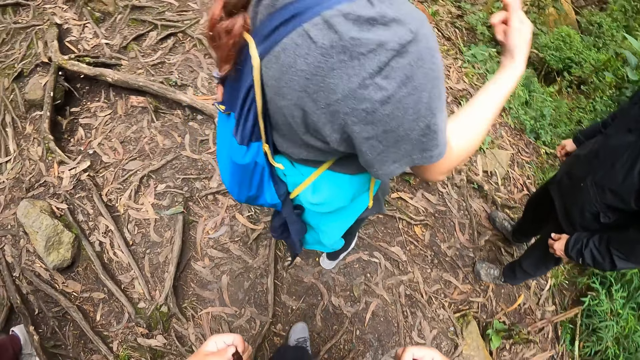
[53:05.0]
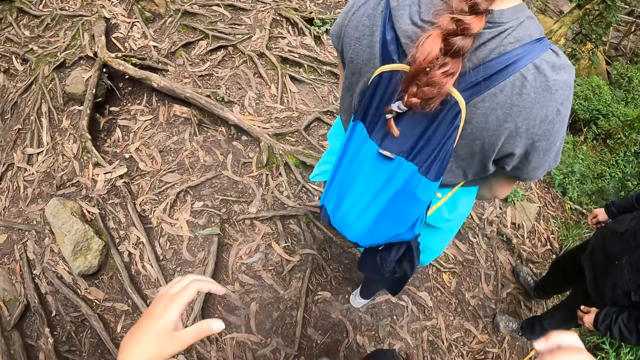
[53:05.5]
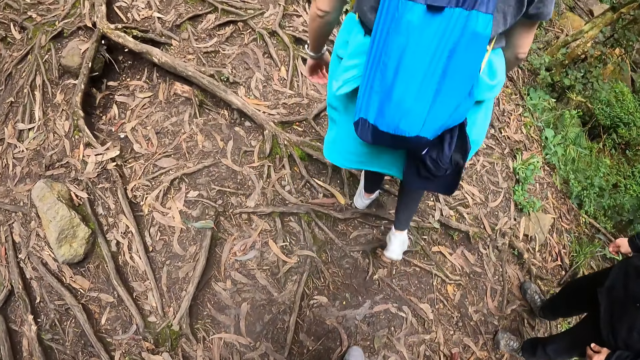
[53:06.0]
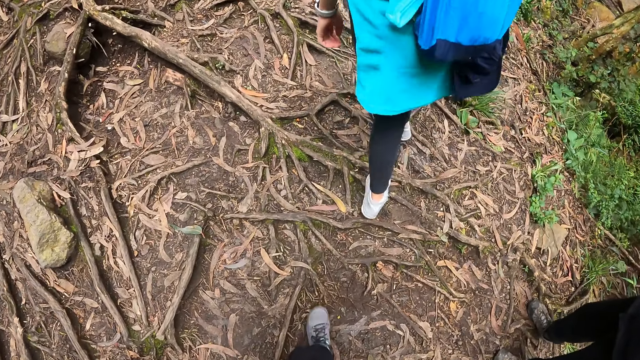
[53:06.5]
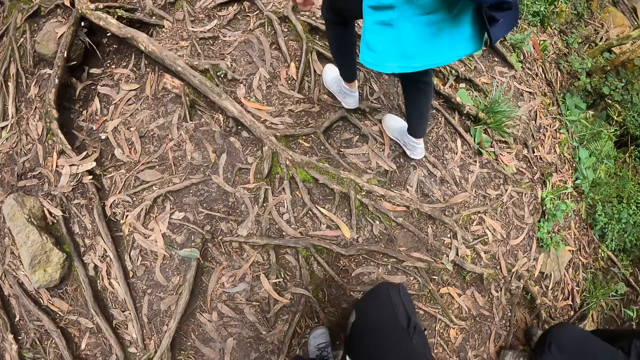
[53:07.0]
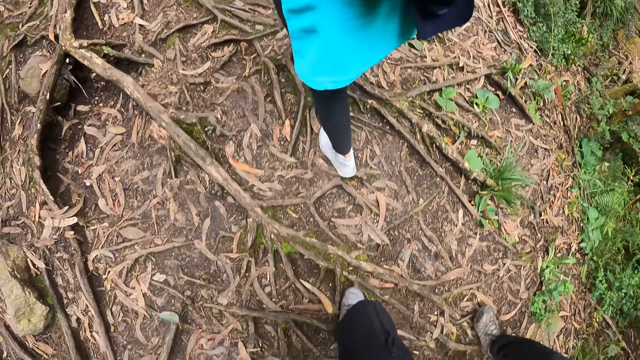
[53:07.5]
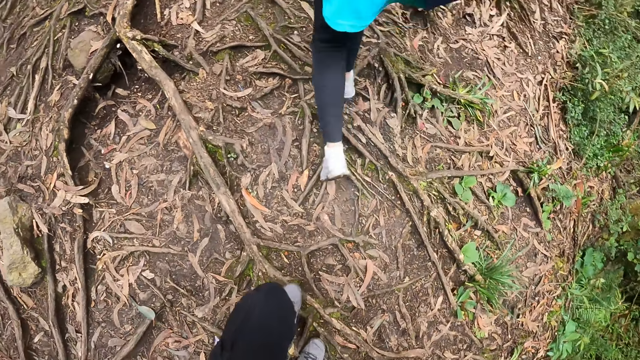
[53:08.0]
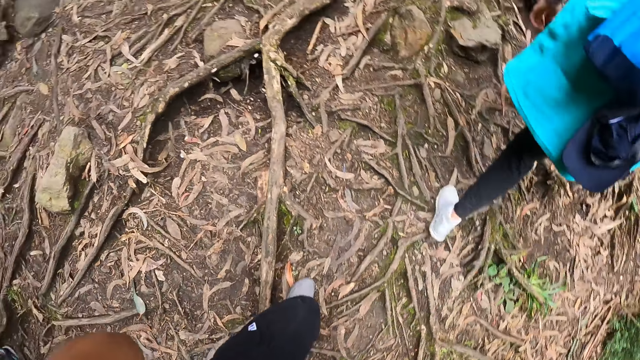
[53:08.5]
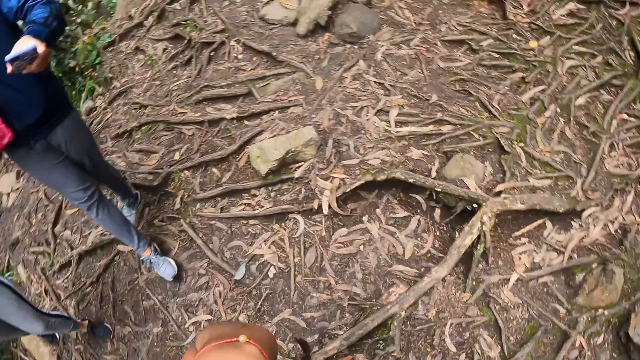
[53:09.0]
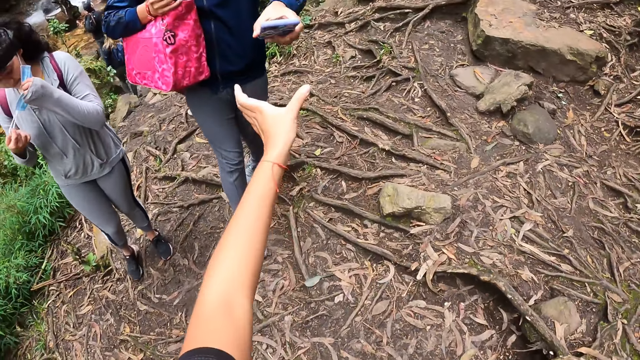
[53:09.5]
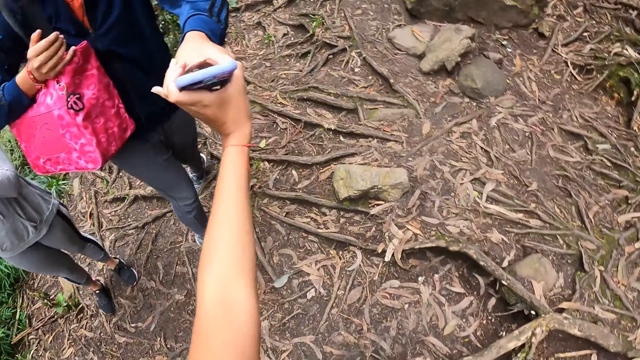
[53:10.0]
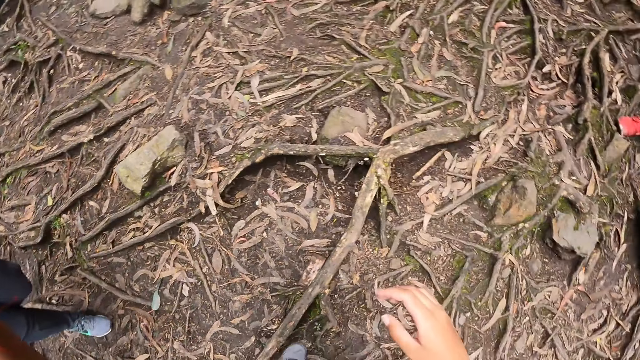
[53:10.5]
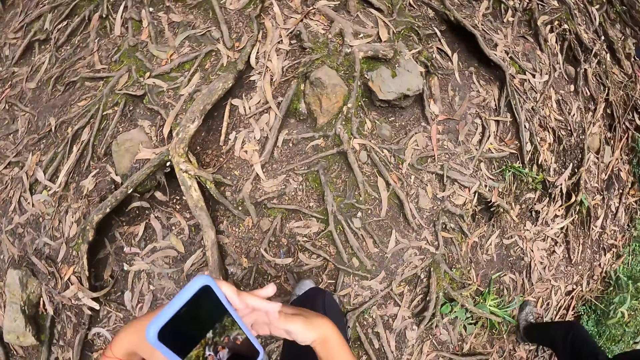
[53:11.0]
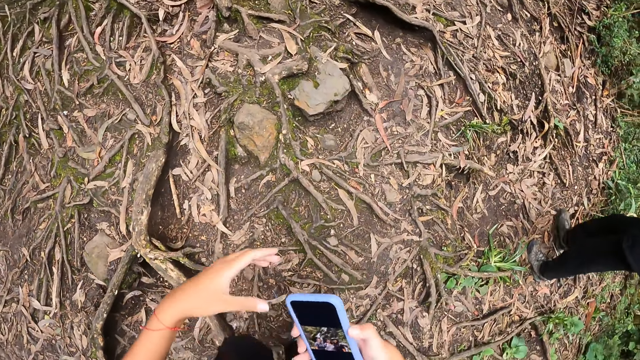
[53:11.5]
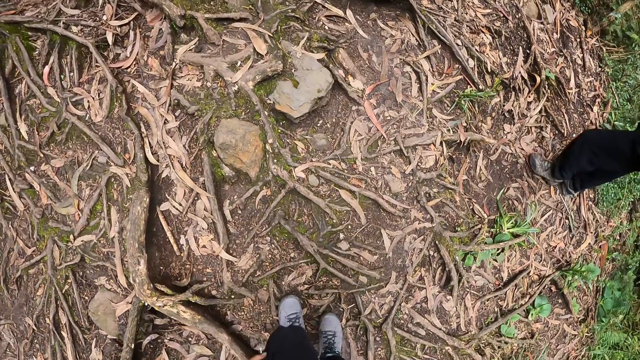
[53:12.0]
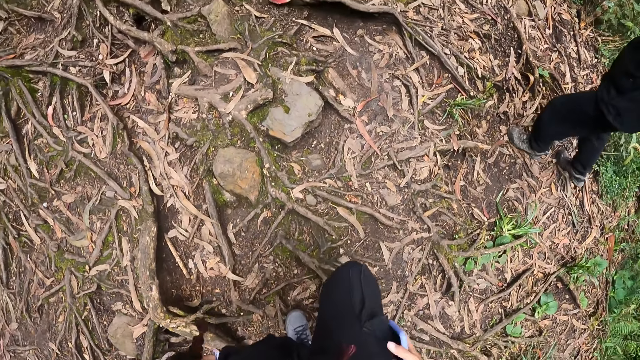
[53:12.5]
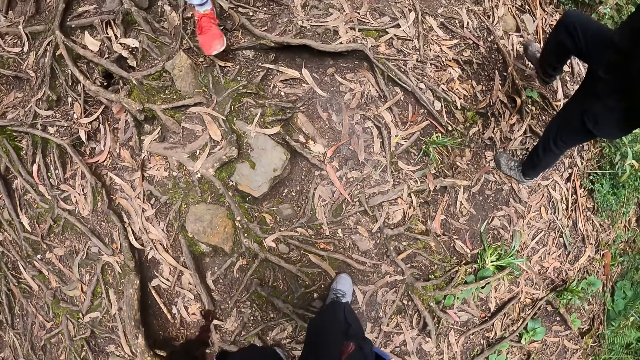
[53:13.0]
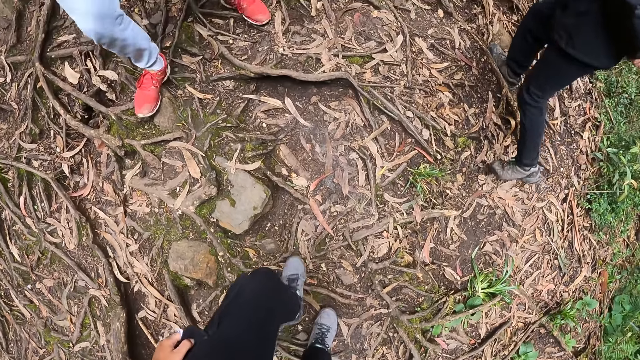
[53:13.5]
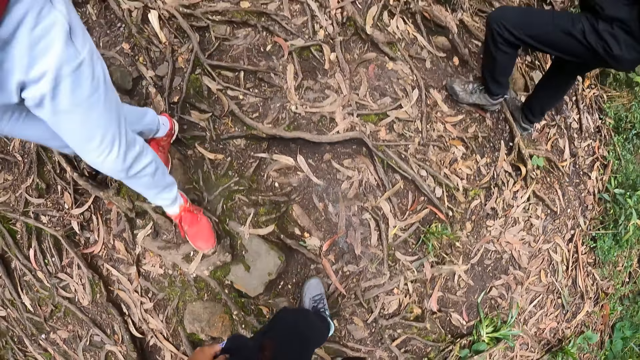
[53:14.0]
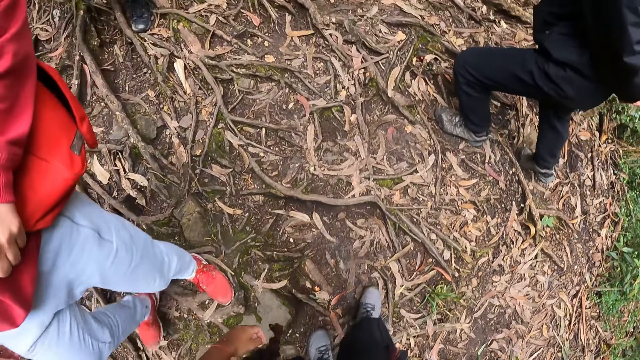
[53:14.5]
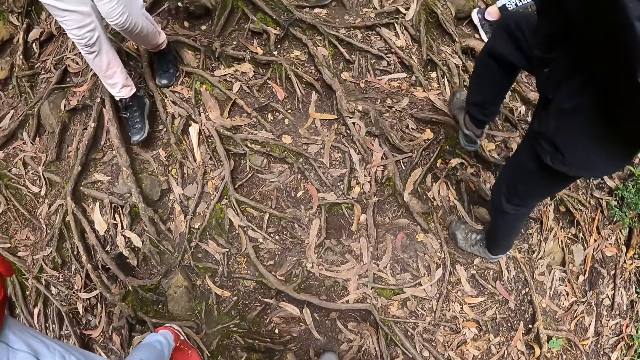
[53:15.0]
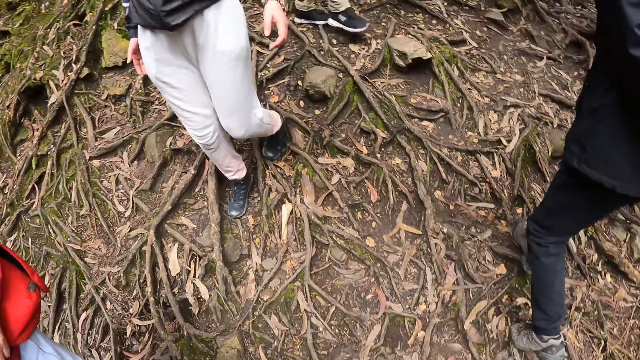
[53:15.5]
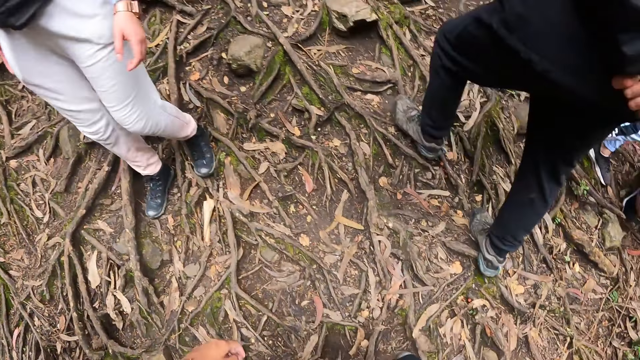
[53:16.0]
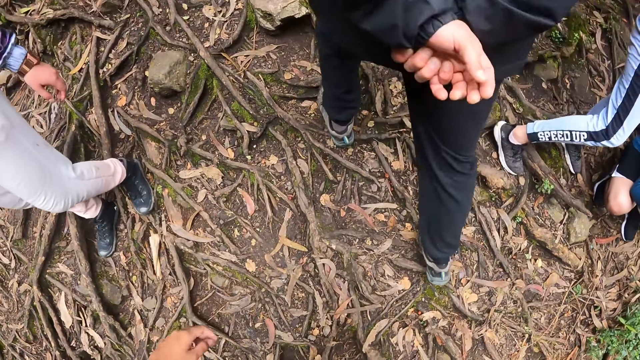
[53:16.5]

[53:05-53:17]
The camera wearer collects the phone from the man with her left hand. She holds the phone with her right hand.

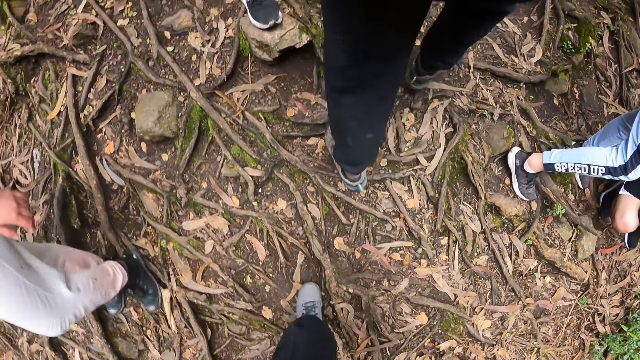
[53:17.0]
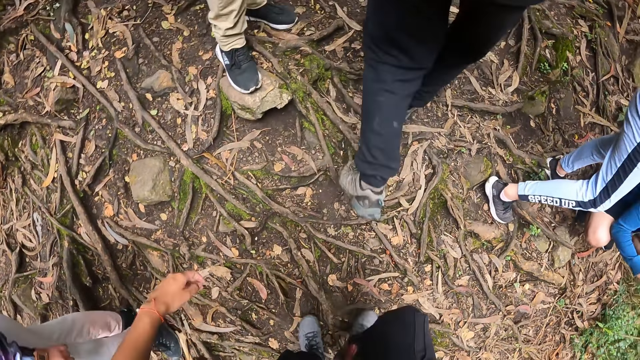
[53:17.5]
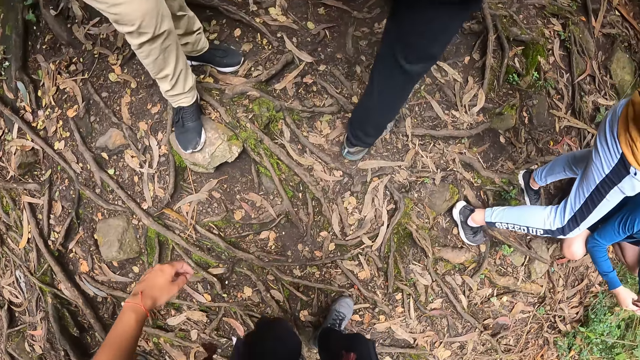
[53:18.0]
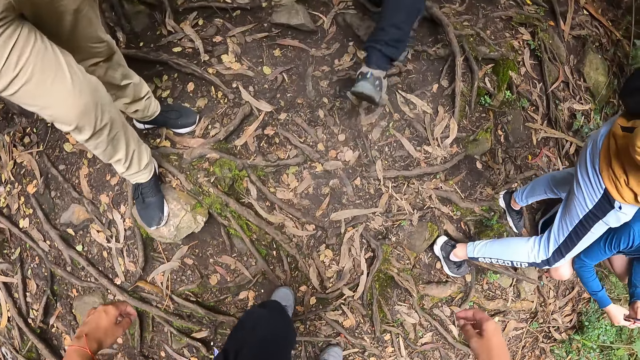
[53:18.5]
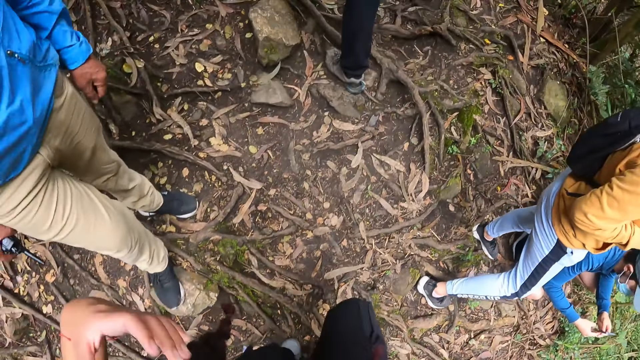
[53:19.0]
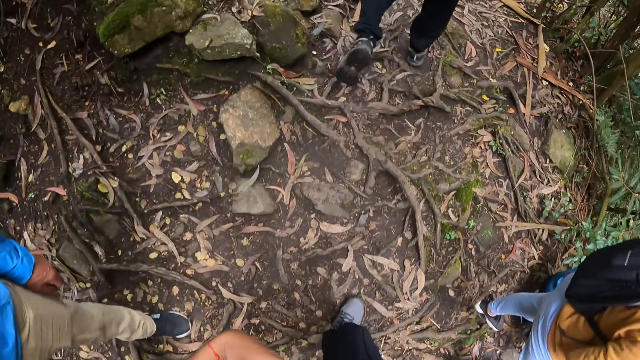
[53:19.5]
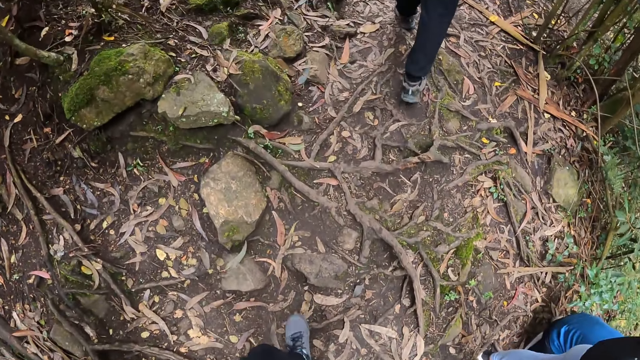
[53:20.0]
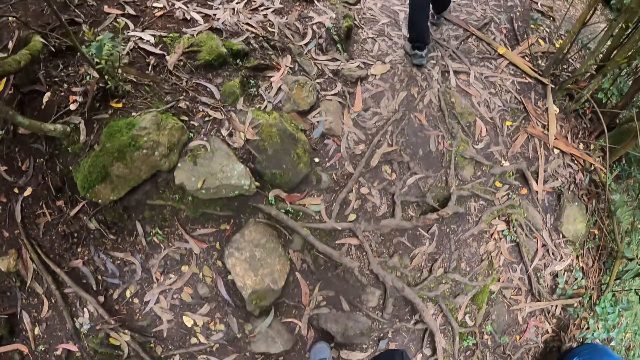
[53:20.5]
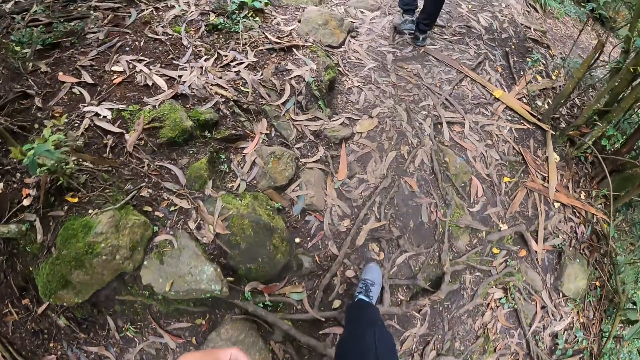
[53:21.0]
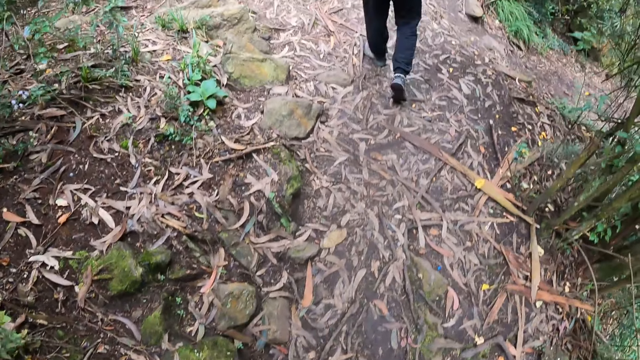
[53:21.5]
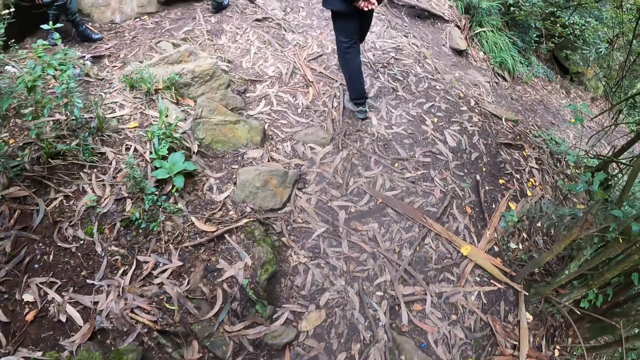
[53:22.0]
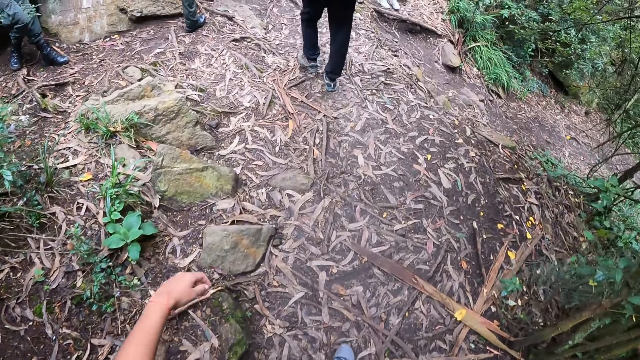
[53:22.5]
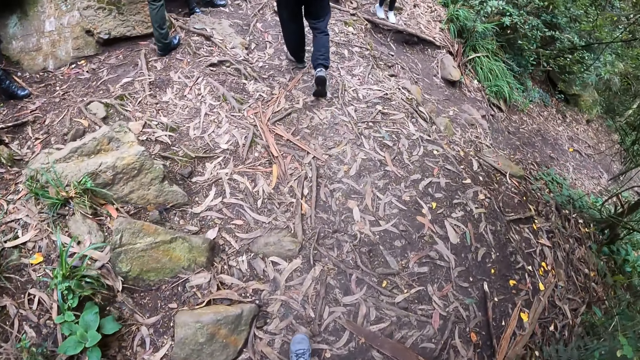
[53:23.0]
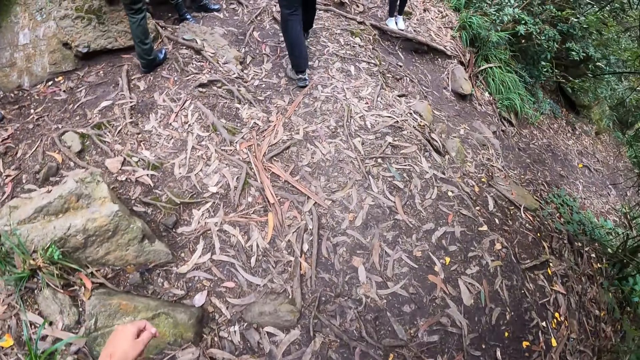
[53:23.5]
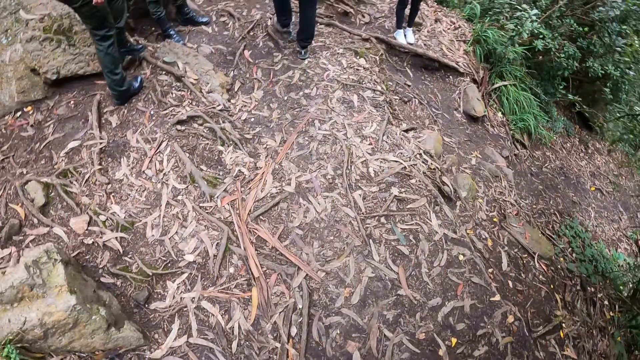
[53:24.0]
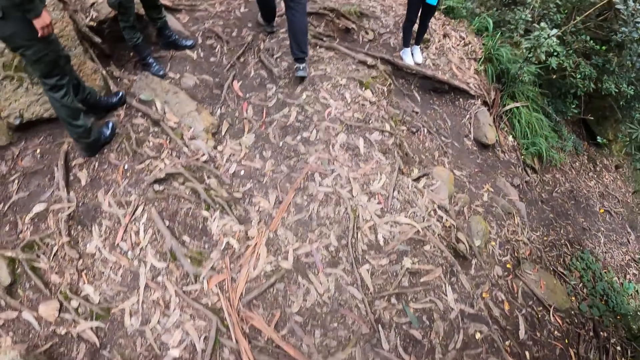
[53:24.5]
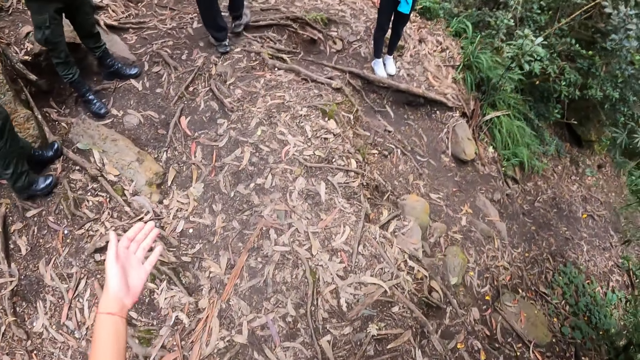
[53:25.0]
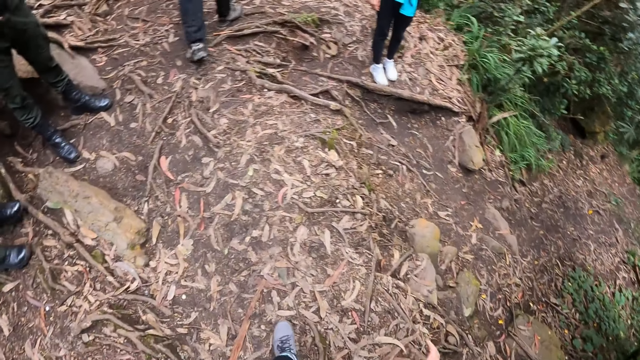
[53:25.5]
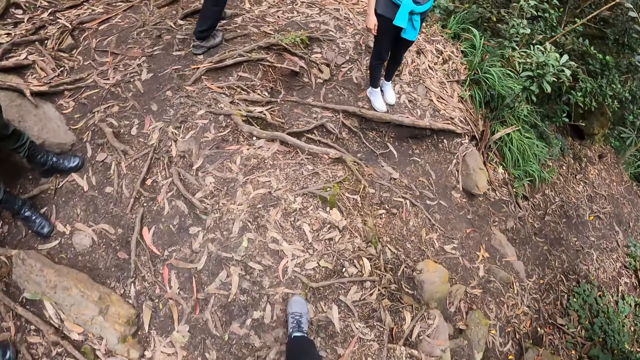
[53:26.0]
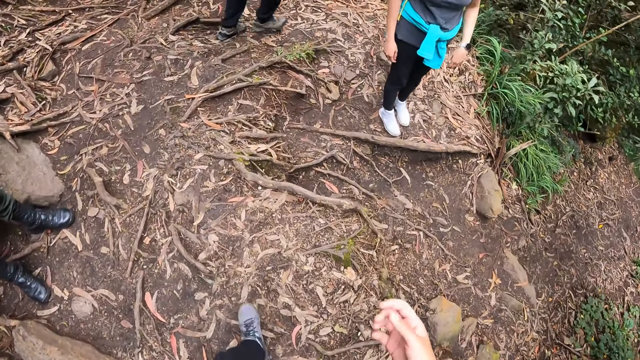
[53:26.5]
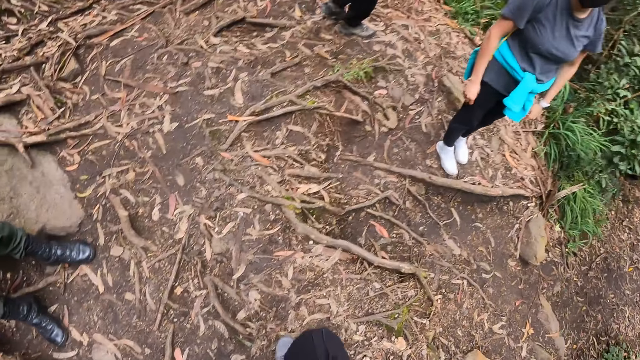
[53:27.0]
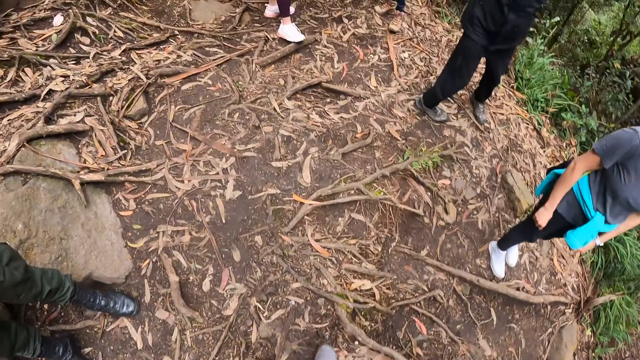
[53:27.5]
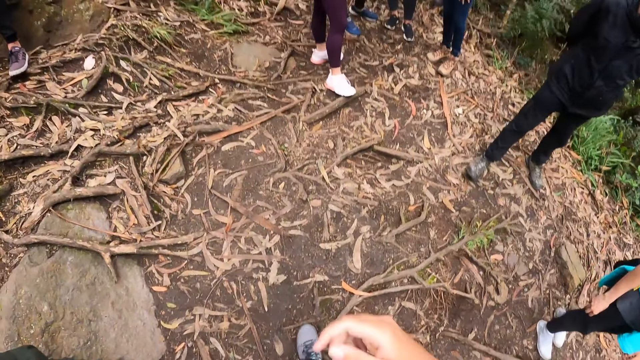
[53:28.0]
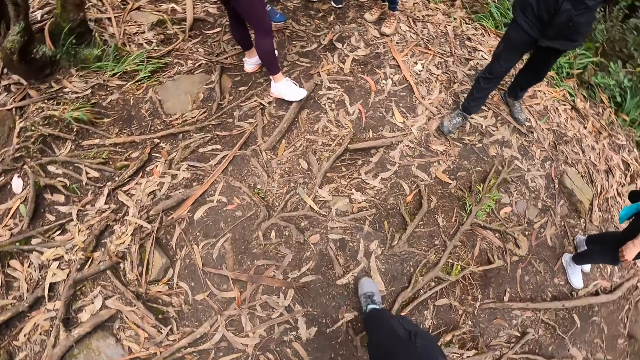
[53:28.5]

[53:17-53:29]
The camera wearer walks around.
